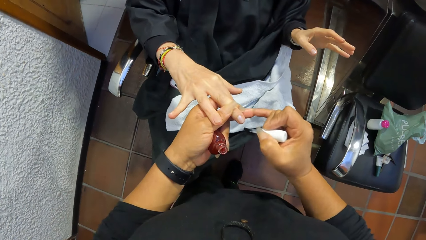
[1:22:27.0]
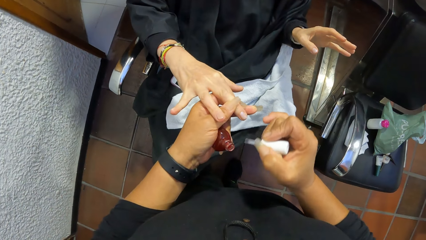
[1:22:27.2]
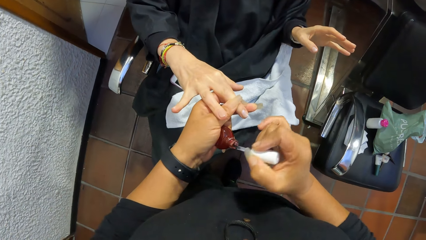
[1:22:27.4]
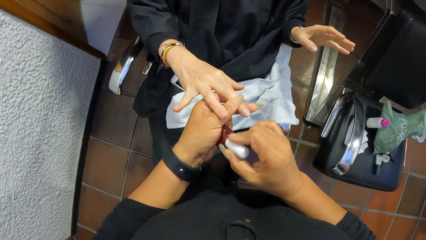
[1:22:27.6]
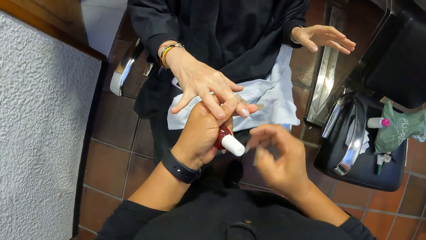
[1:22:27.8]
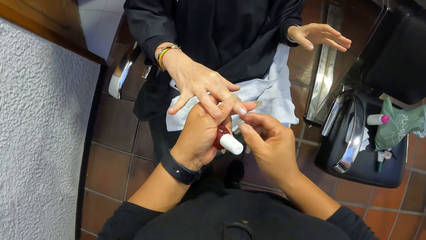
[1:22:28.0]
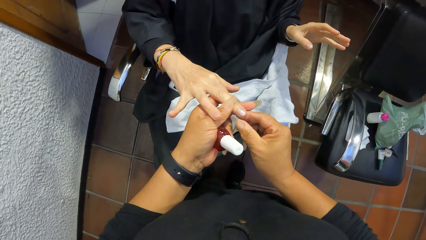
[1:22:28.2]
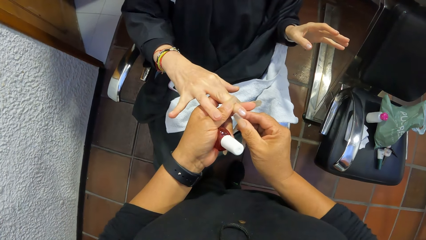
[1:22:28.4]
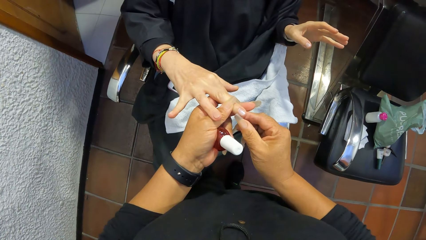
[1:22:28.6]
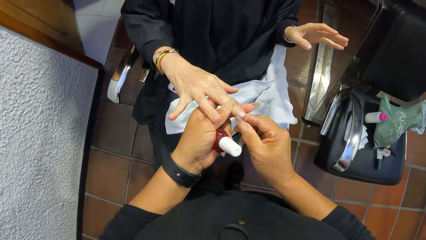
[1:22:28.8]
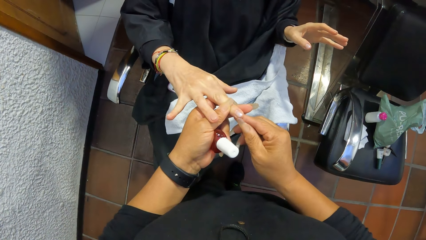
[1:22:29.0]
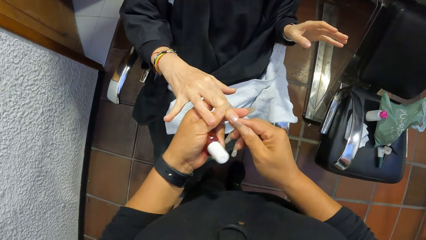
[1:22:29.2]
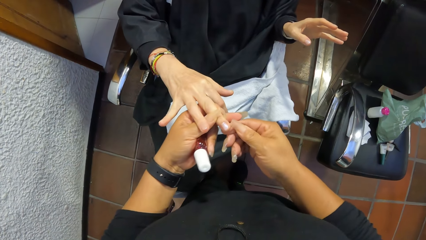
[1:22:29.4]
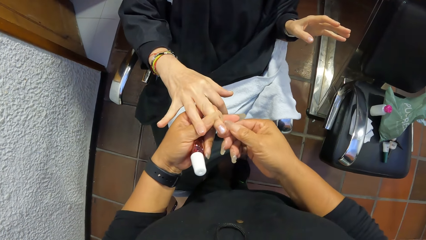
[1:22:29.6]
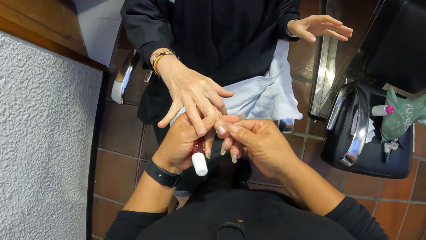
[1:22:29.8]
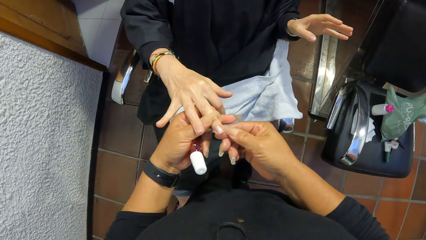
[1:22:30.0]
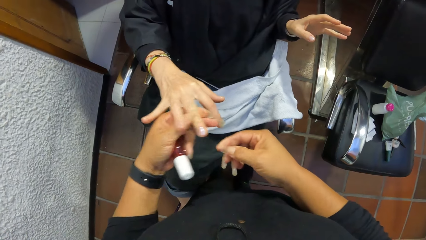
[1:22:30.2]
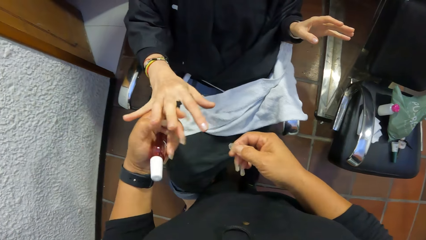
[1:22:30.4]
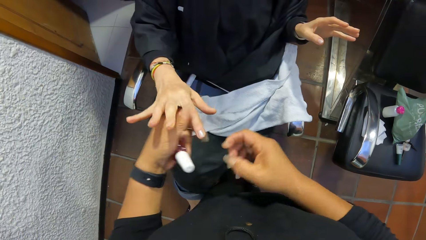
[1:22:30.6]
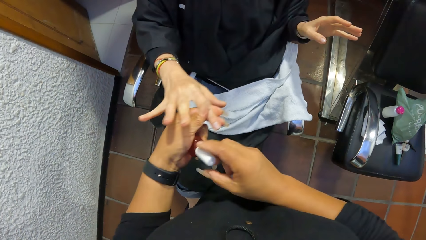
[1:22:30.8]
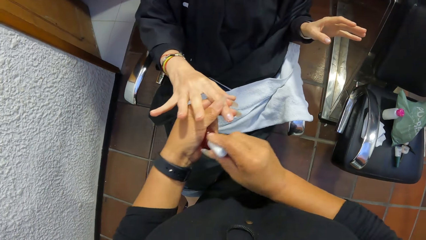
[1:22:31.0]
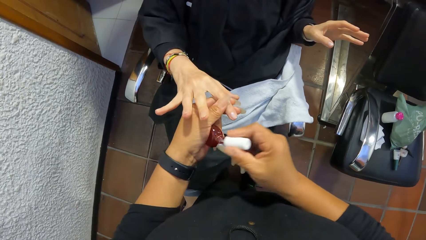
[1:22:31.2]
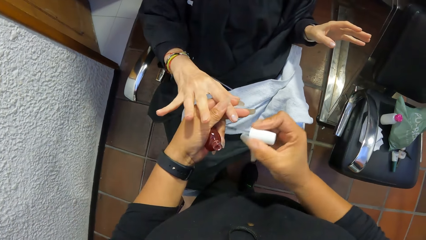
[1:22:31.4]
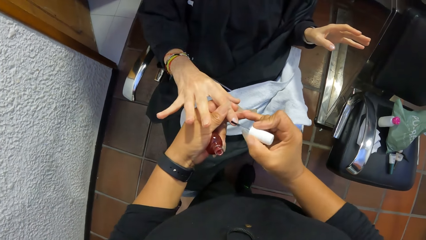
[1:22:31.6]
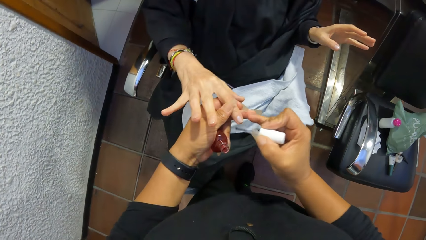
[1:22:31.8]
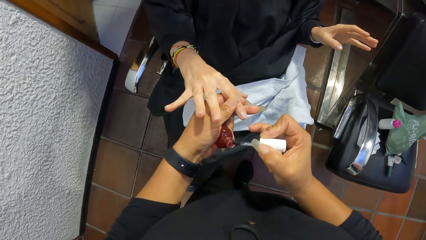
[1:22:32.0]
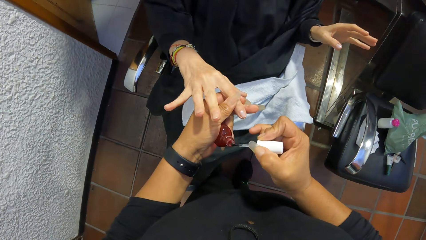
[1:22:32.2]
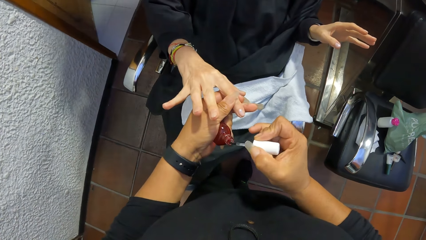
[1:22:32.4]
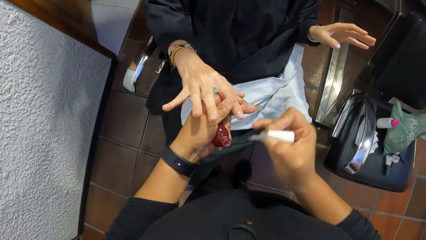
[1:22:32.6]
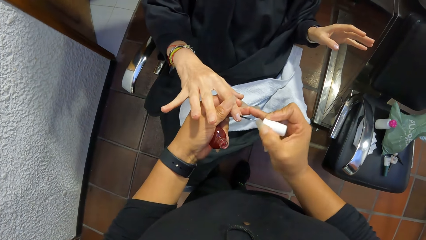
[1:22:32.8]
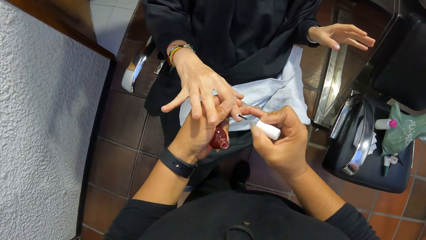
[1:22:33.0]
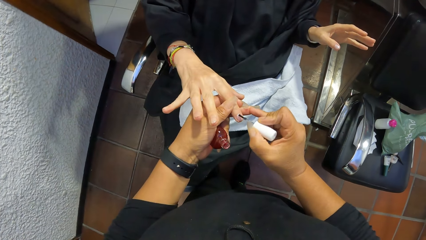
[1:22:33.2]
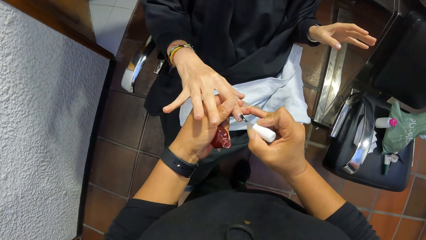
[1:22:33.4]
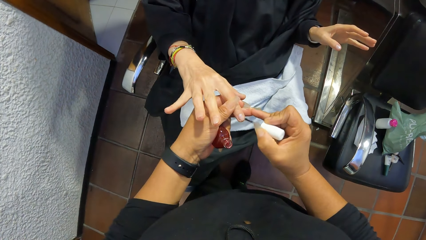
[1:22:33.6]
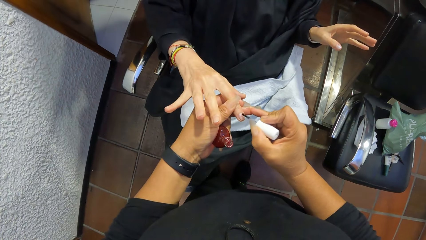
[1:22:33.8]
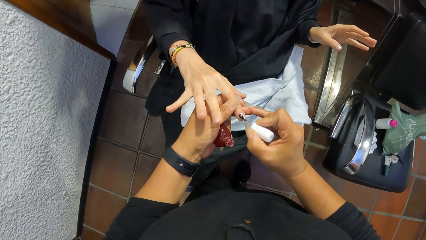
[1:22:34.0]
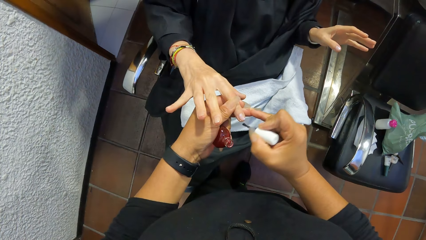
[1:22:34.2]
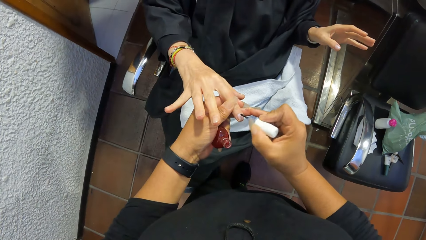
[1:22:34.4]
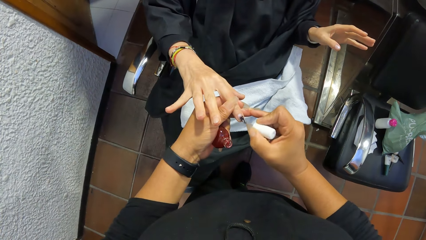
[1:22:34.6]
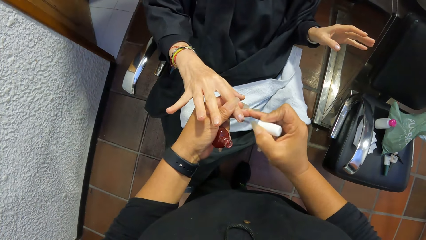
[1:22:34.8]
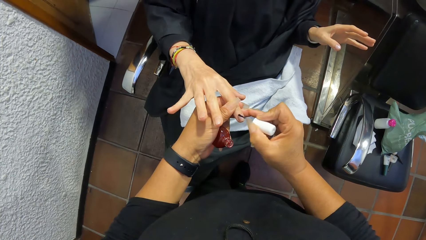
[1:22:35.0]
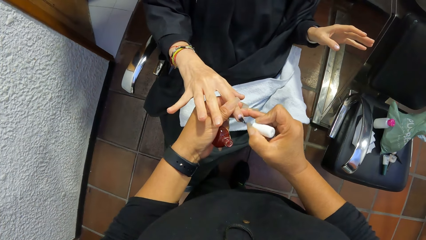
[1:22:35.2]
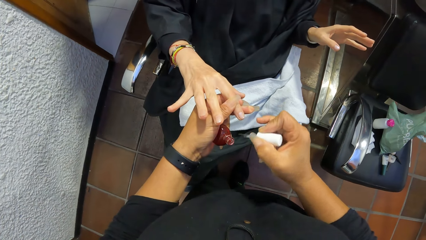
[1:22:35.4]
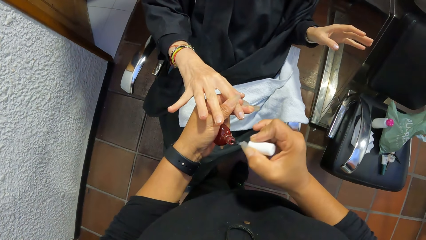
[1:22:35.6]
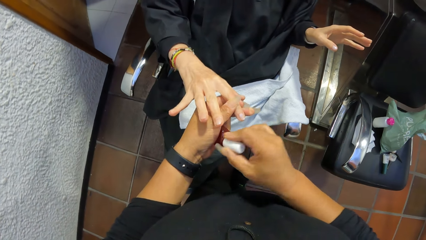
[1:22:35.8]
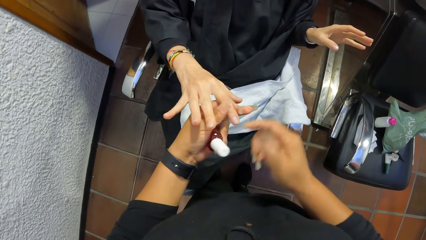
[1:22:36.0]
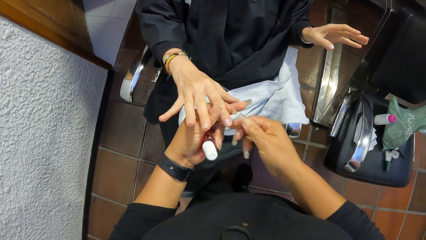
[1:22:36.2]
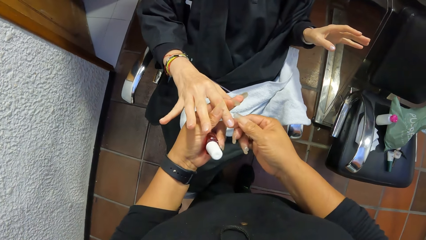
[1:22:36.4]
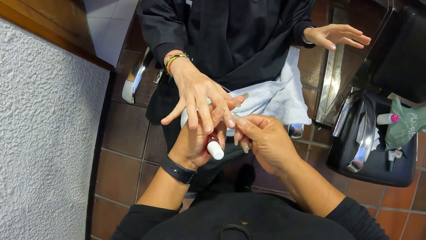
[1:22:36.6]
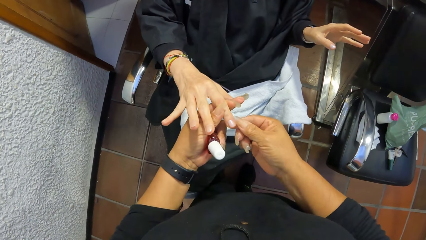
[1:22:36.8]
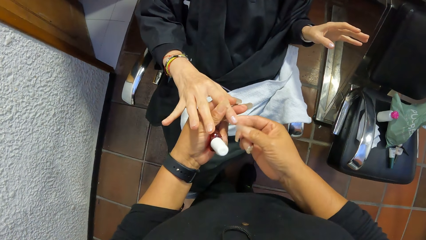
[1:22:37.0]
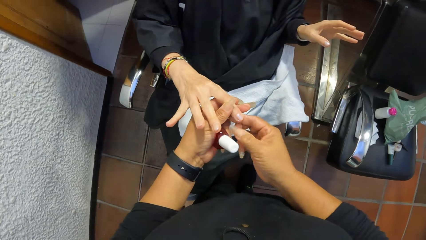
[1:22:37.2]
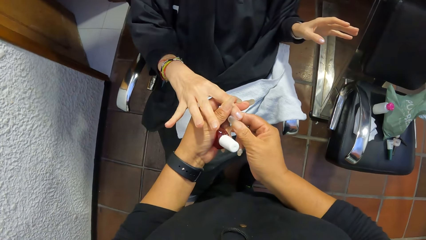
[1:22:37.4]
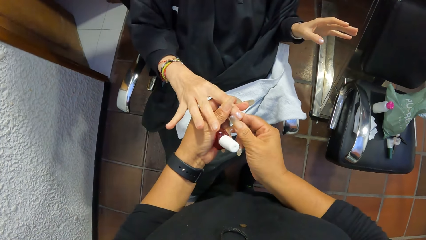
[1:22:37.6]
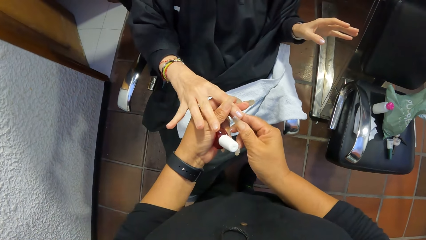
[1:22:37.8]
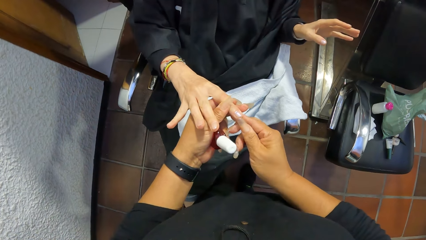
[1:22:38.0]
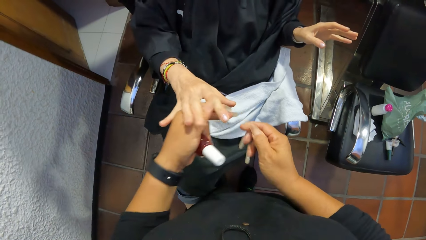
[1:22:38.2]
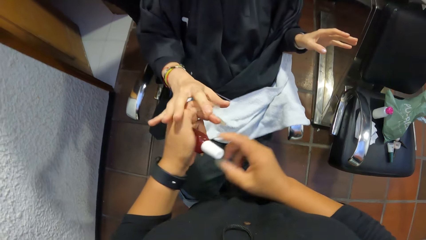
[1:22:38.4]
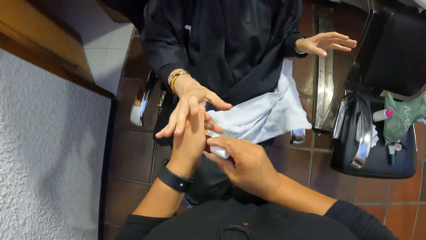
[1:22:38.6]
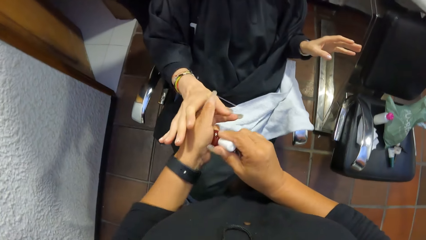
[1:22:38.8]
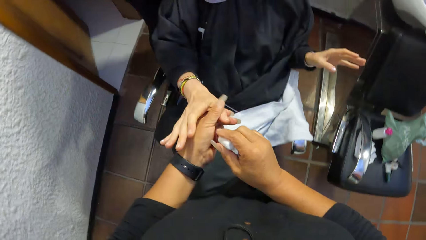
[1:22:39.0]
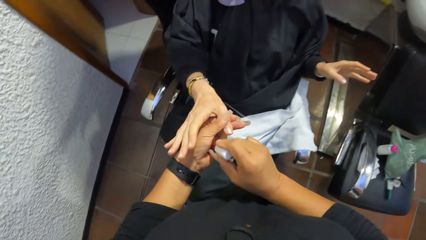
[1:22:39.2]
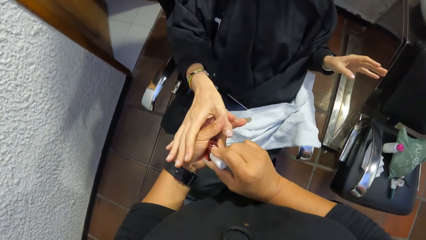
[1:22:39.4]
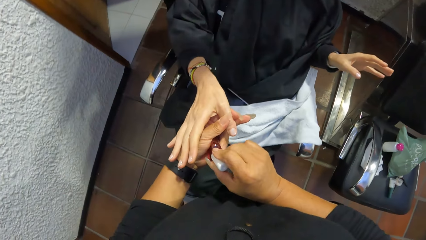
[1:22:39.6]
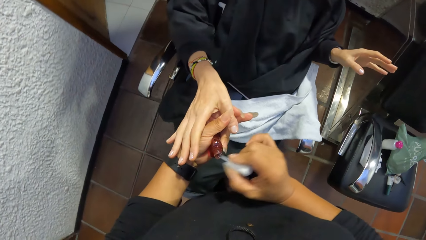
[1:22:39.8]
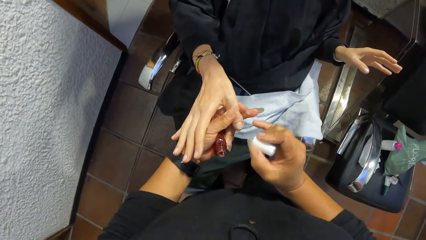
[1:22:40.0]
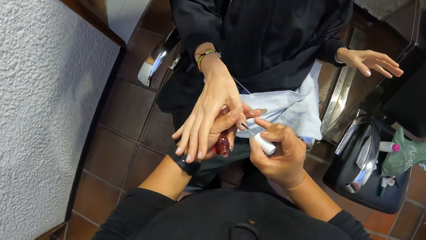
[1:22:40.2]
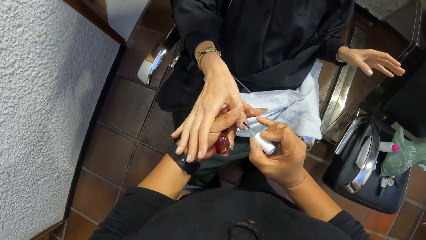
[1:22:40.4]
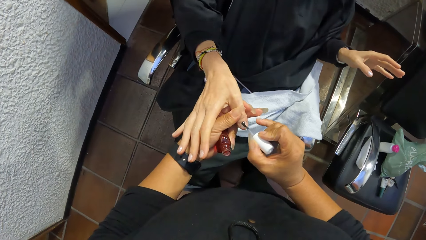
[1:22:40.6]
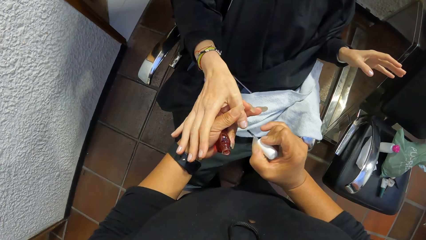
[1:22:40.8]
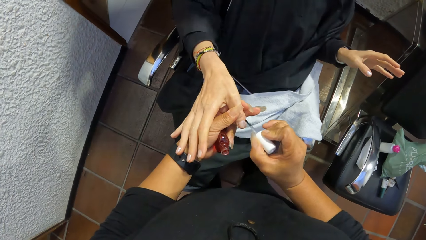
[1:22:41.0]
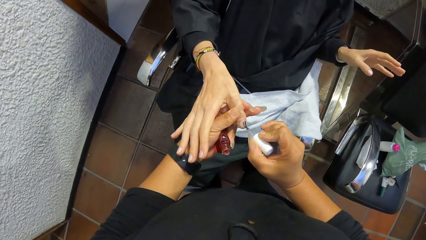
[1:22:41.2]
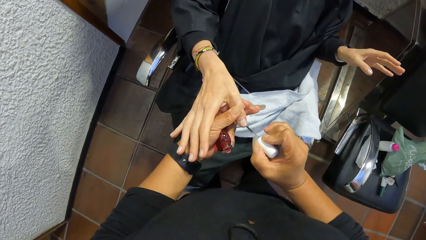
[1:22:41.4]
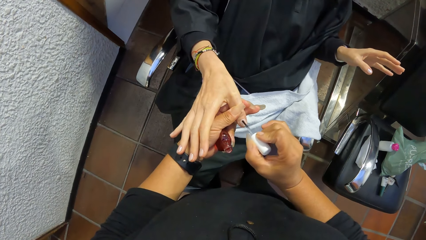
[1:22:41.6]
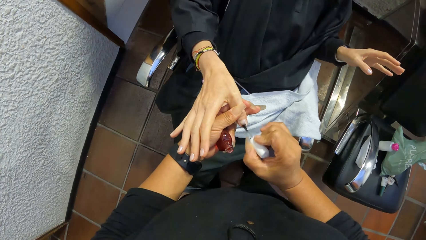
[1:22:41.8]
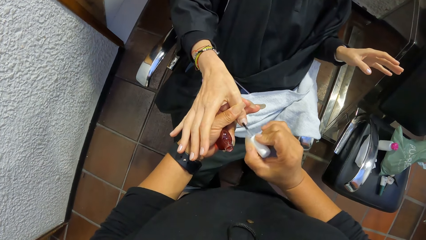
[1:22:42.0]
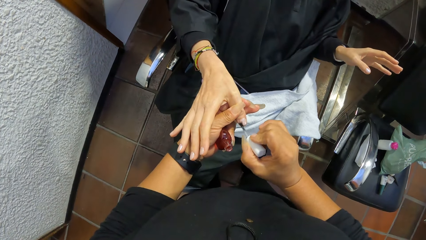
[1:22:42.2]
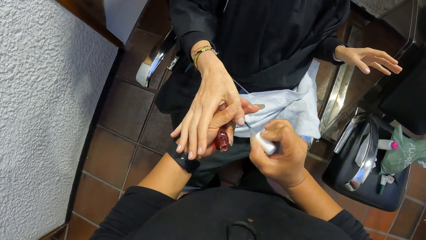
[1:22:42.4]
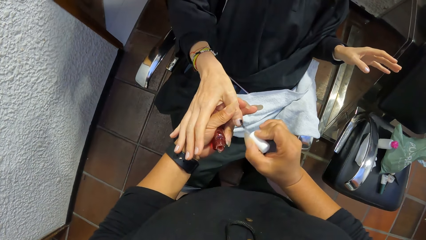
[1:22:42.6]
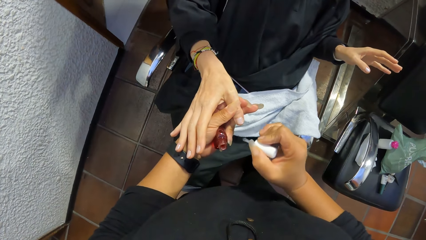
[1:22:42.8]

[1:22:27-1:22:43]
The camera wearer puts the nail polish brush in her right hand in the nail polish bottle in her left hand. She stares at the woman's nails. She cleans the middle finger of the right hand of the woman in her left hand with her right hand. She inspects the woman's nails. She holds the index finger of the right hand of the woman with her left hand. She holds the paint brush in the paint bottle in her left hand with her right hand. She stares at the woman's nails. She scoops nail polish from the nail polish bottle in her left hand with the nail polish brush in her right hand. She applies nail polish on the index finger of the right hand of the woman in her left hand with the nail polish brush in her right hand. She scoops nail polish from the nail polish bottle in her left hand with the nail polish brush in her right hand. She applies nail polish on the index finger of the right hand of the woman in her left hand with the nail polish brush in her right hand. She puts the nail polish brush in her right hand in the nail polish bottle in her left hand. She inspects the woman's nails. She cleans the index finger of the right hand of the woman in her left hand with her right hand. She holds the paint brush in the paint bottle in her left hand with her right hand. She holds the thumb of the right hand of the woman with her left hand. She stares at the woman's nails. She scoops nail polish from the nail polish bottle in her left hand with the nail polish brush in her right hand. She applies nail polish on the thumb of the right hand of the woman in her left hand with the nail polish brush in her right hand.
